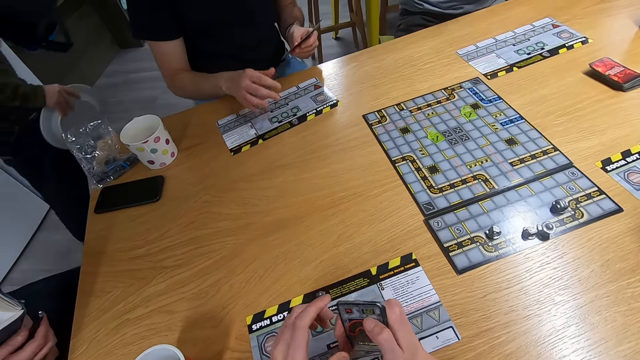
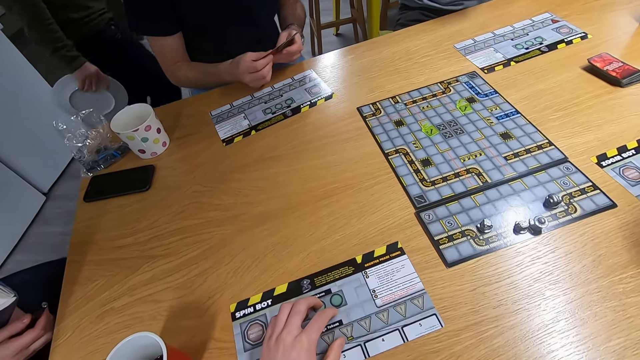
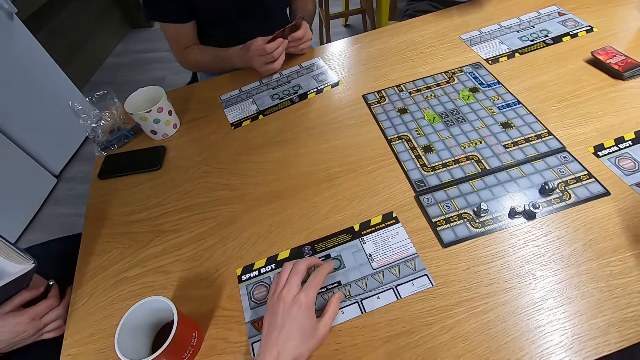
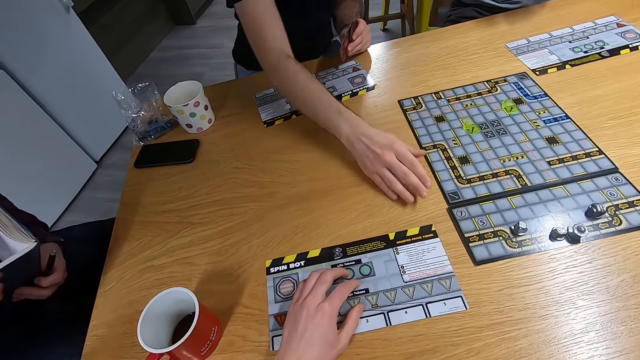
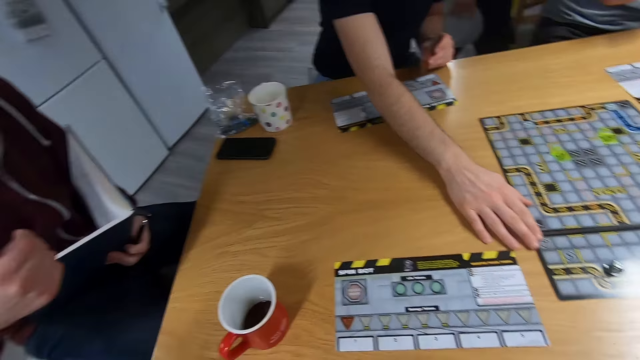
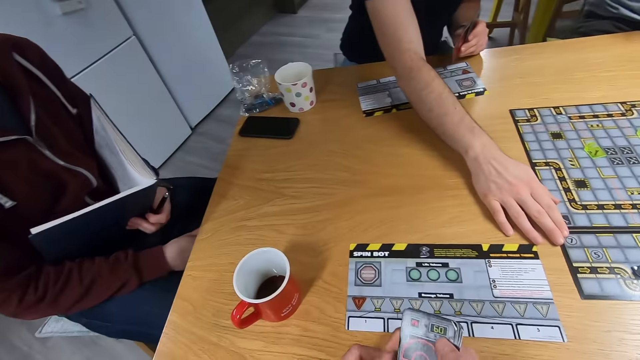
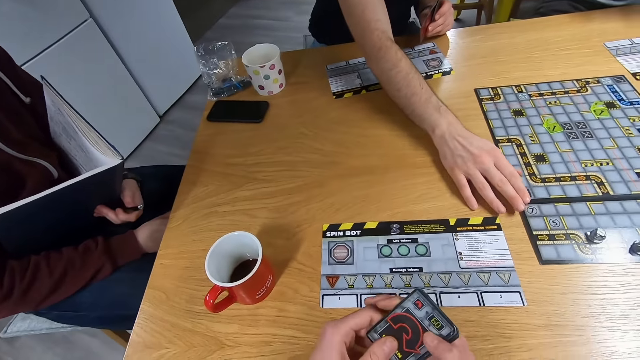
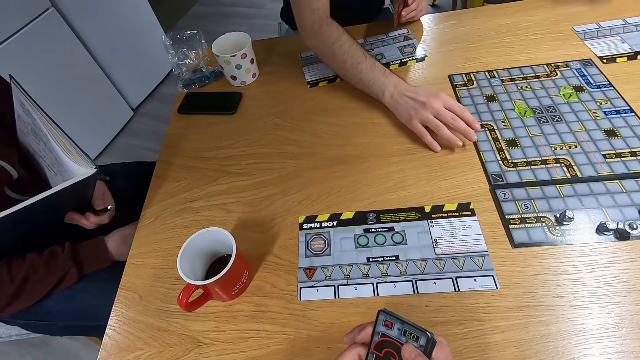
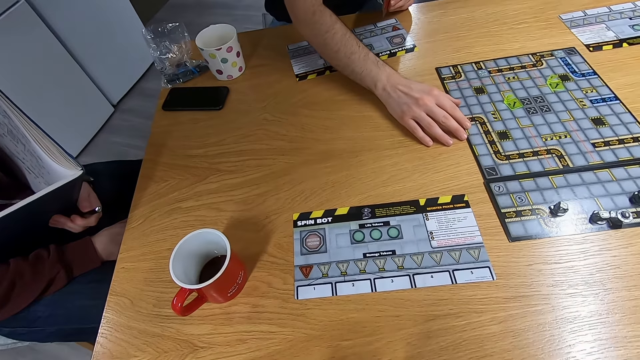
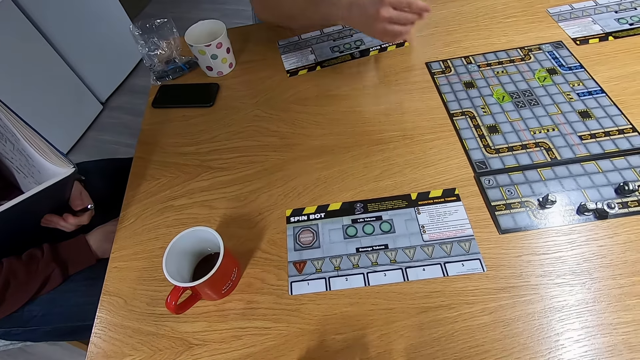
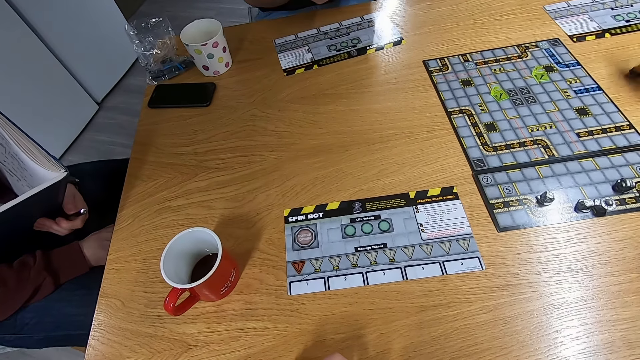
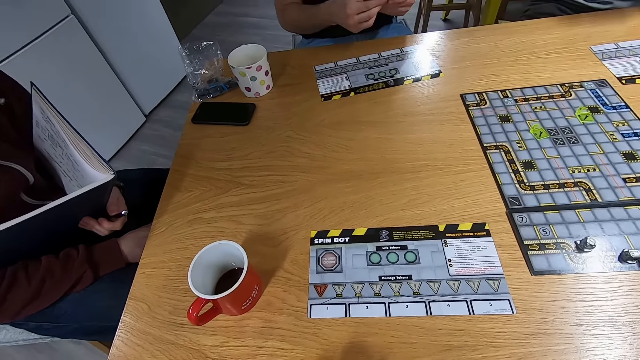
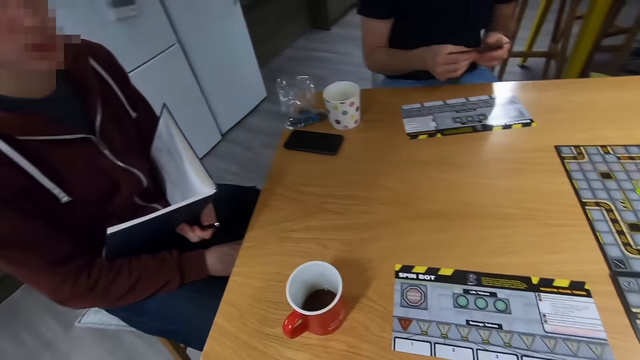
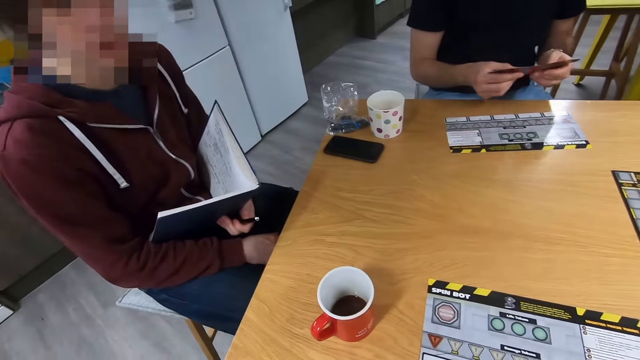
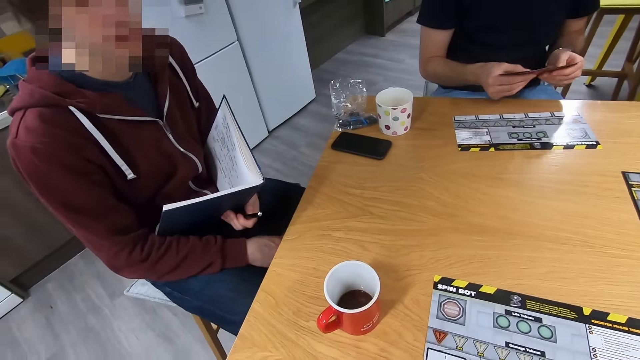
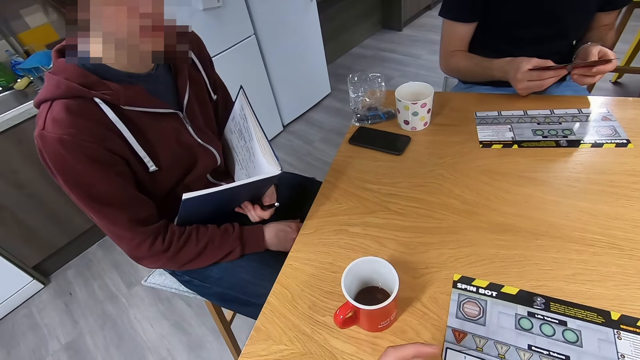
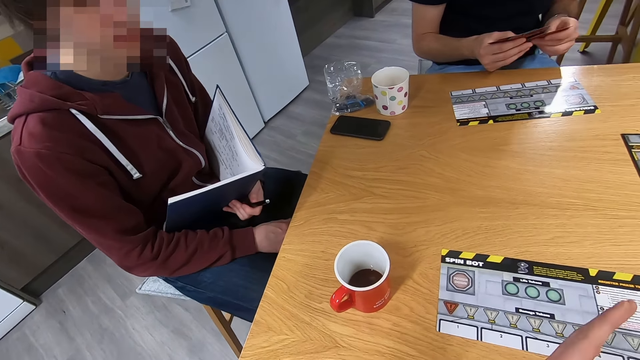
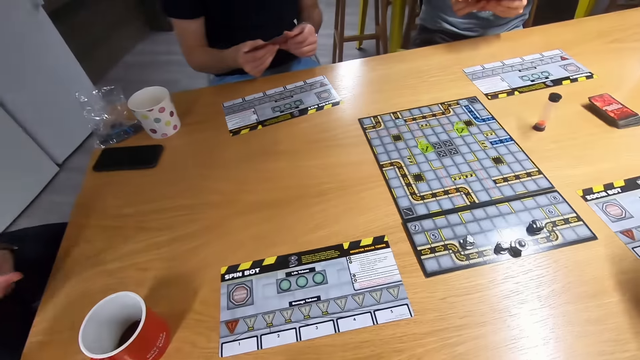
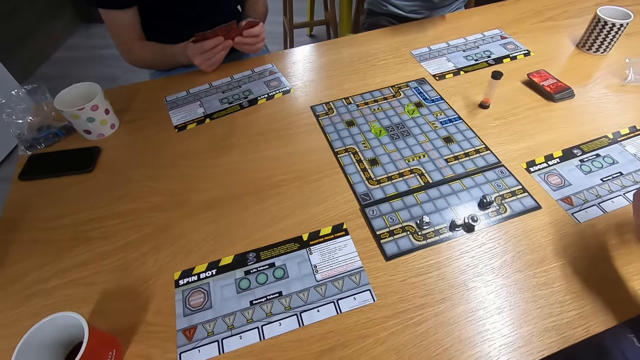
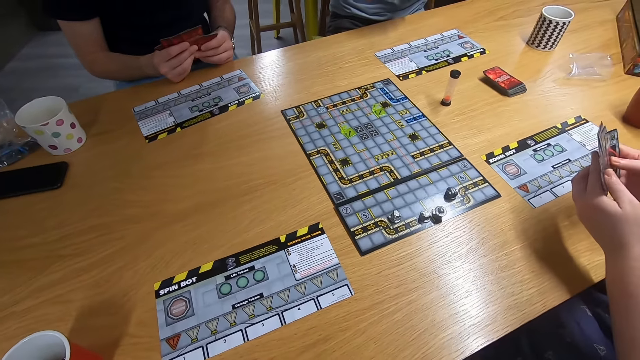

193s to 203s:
A man swings the right hand and moves the board game with the right hand. The camera wearer stares at another man. The first man shuffles the cards on the hand. The camera wearer stares at the board game.

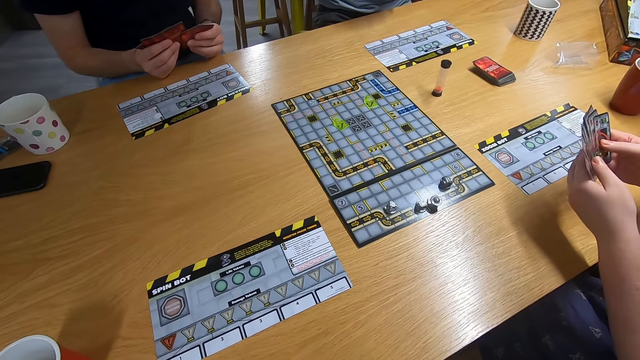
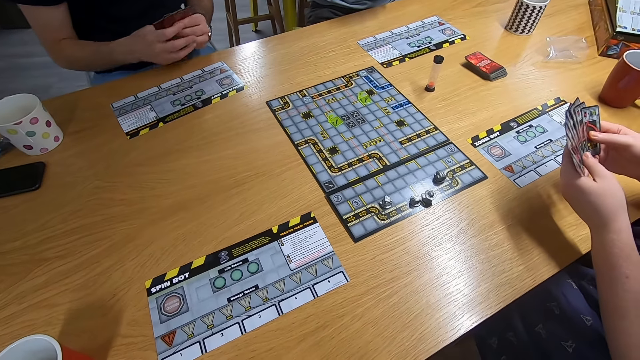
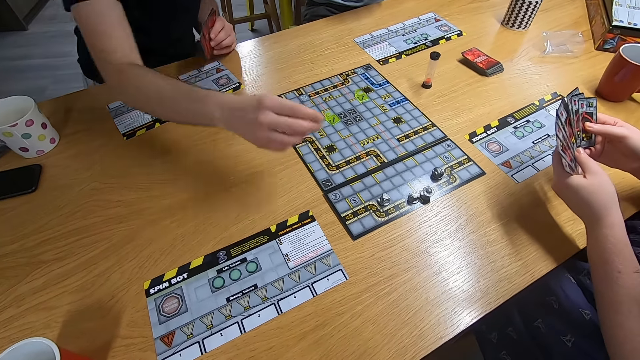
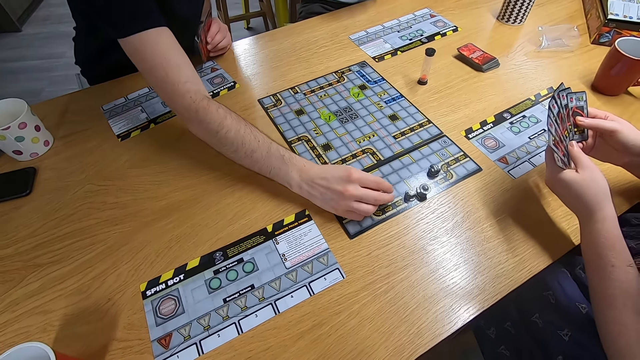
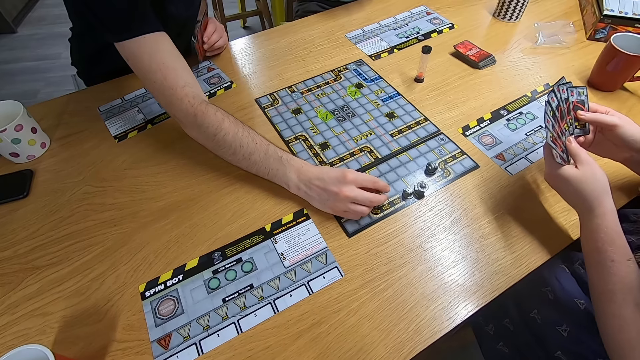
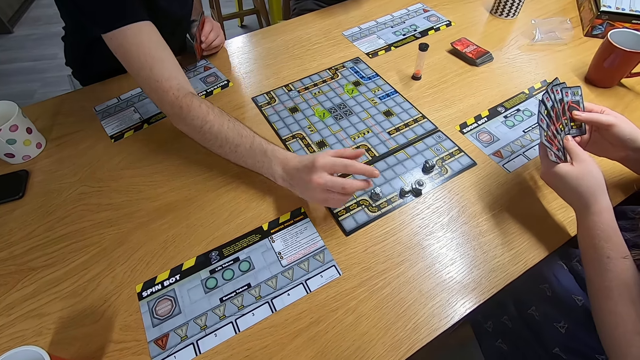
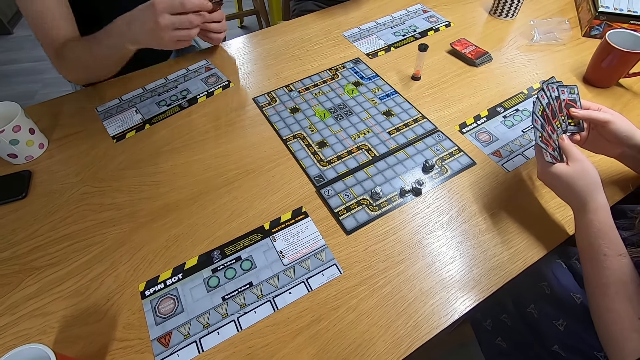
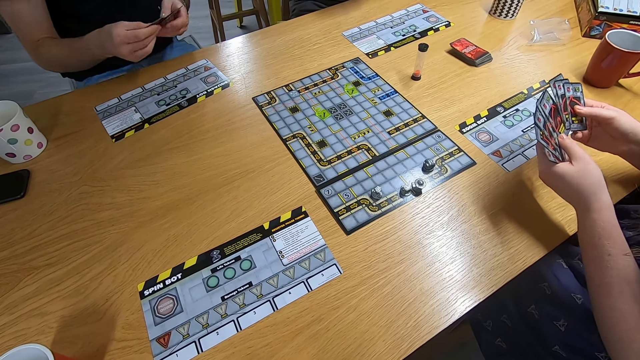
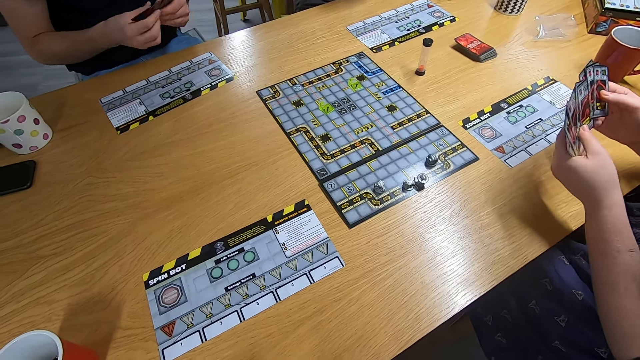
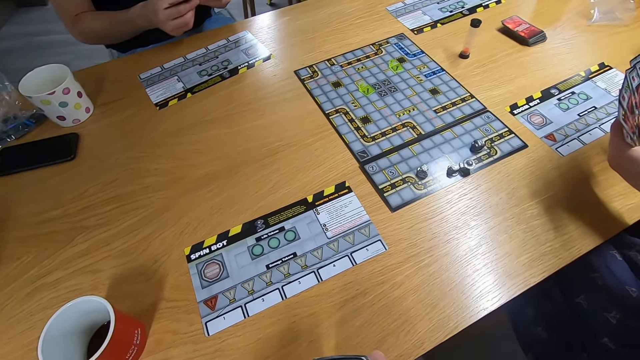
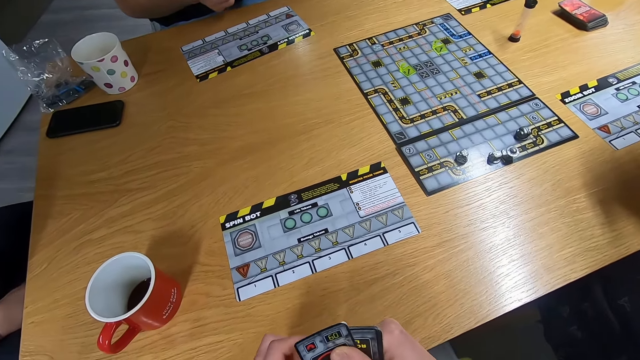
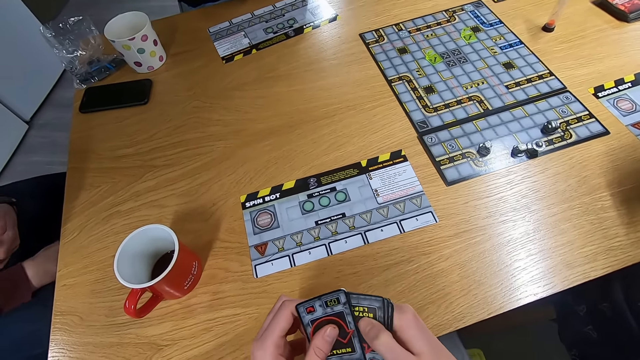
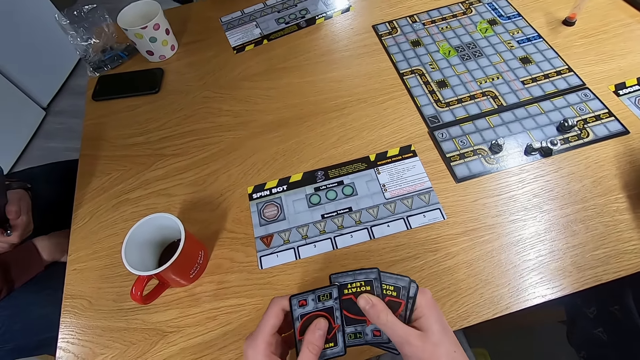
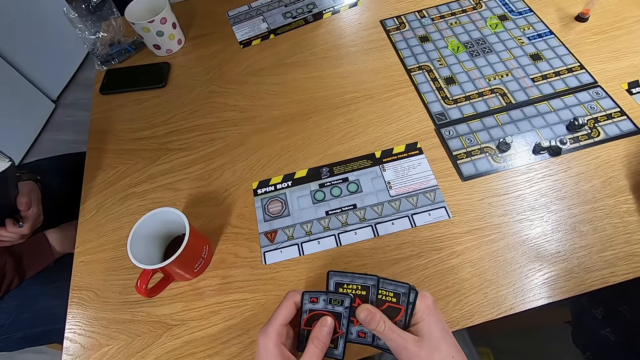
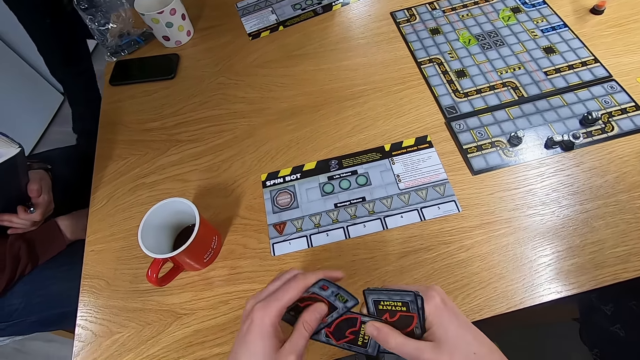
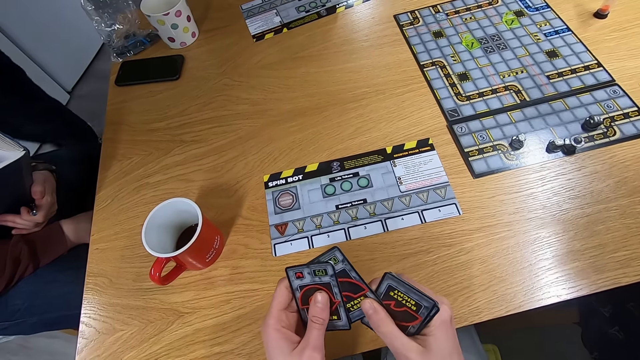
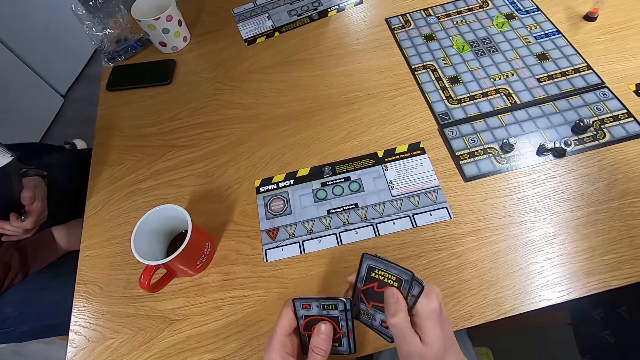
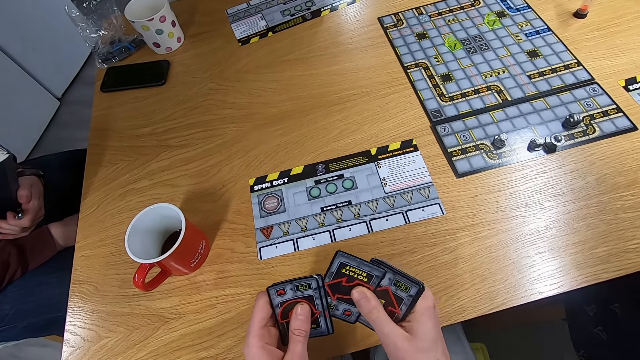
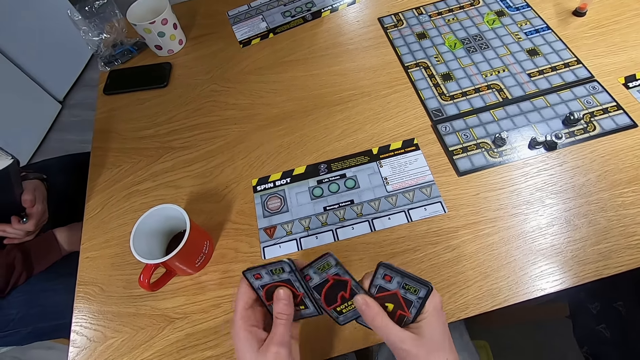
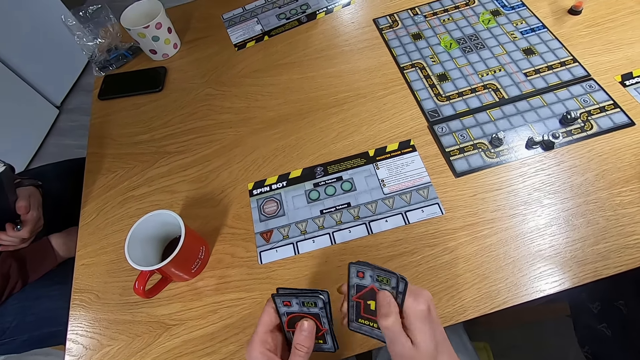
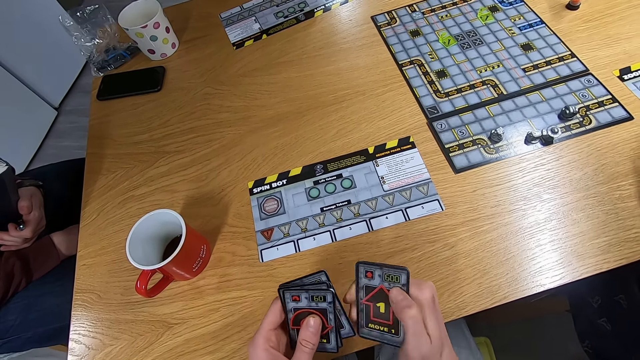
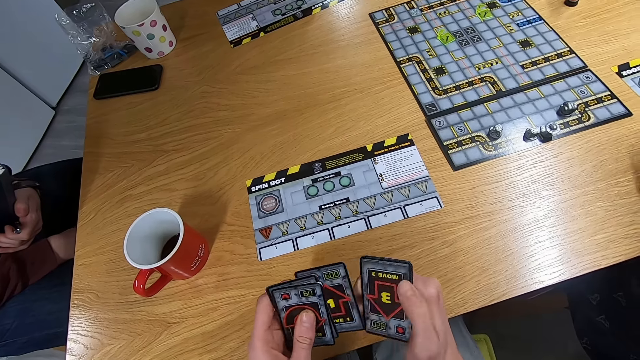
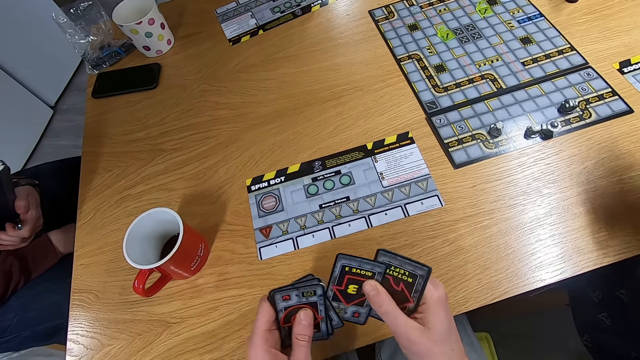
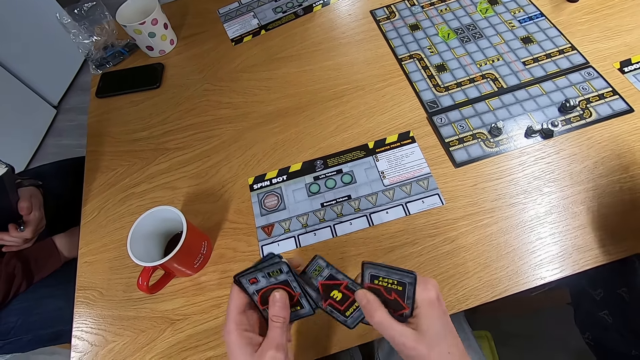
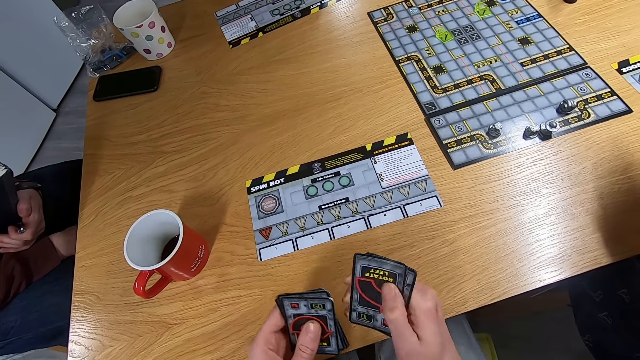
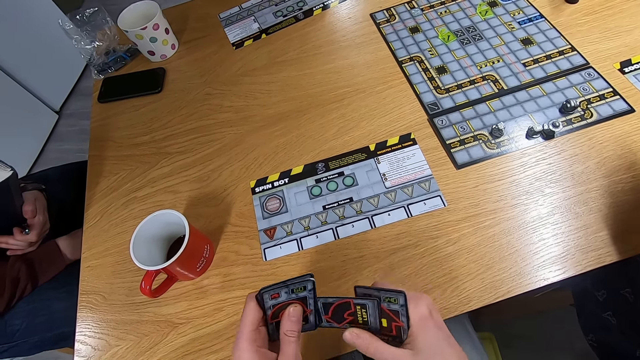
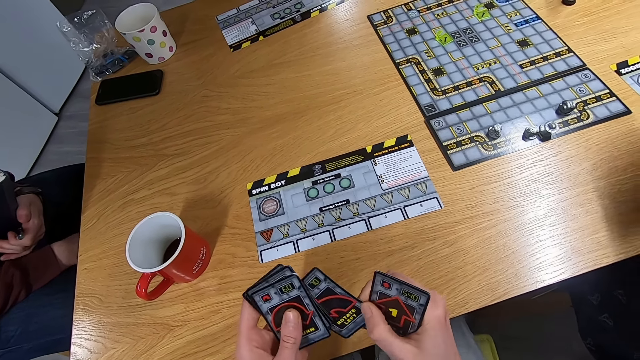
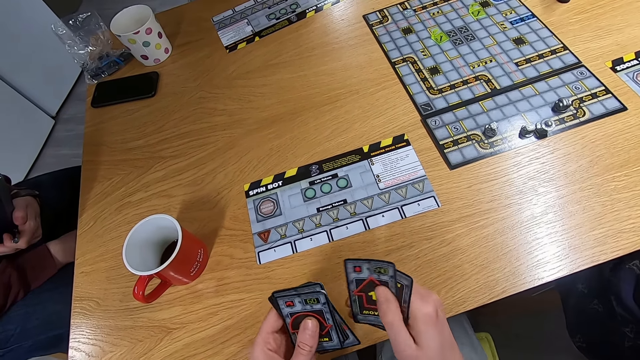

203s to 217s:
A lady shuffles the cards on the hands. A man swings the right hand, plays the board game with the right hand, and shuffles the cards on the hands. The camera wearer shuffles the cards on the hands. They arrange the cards.
